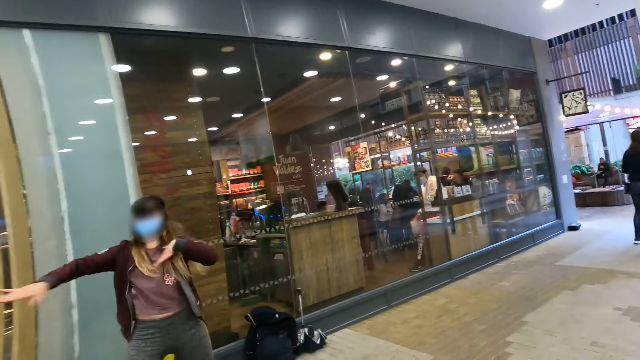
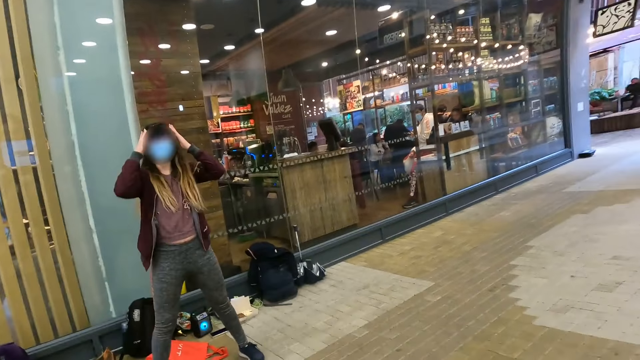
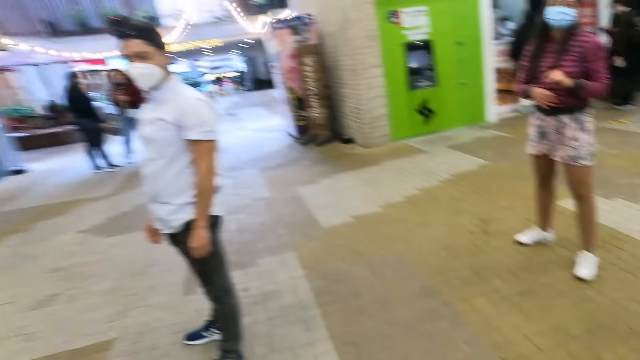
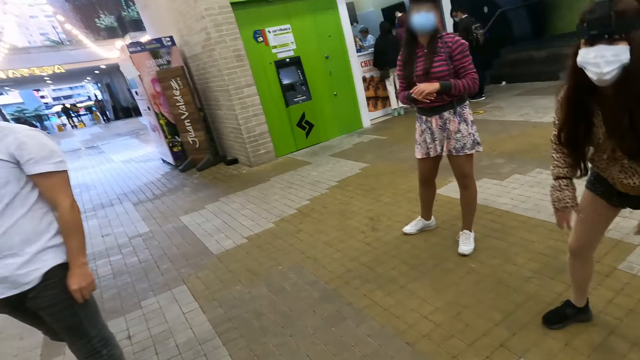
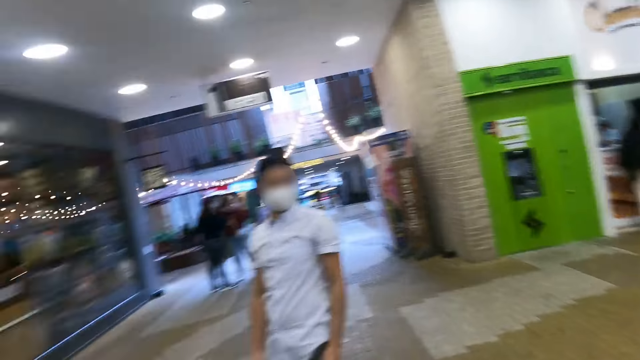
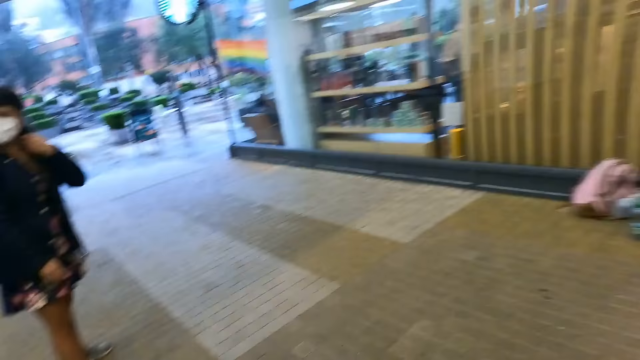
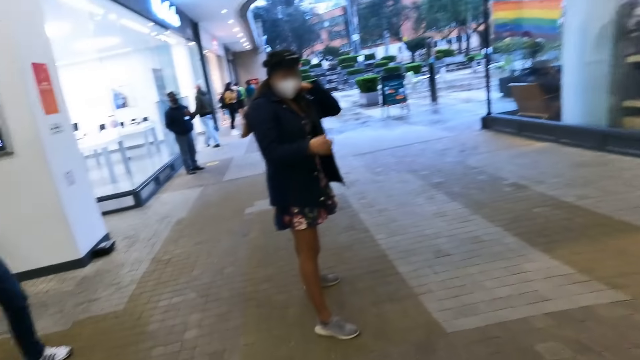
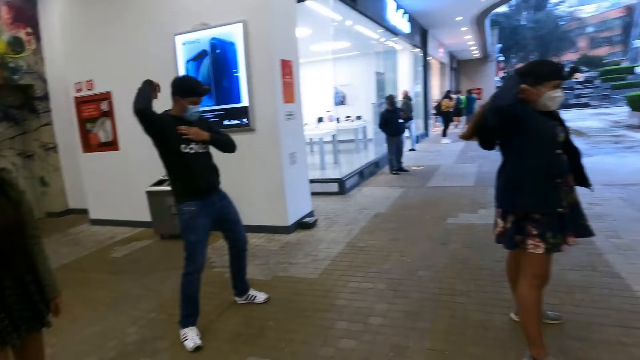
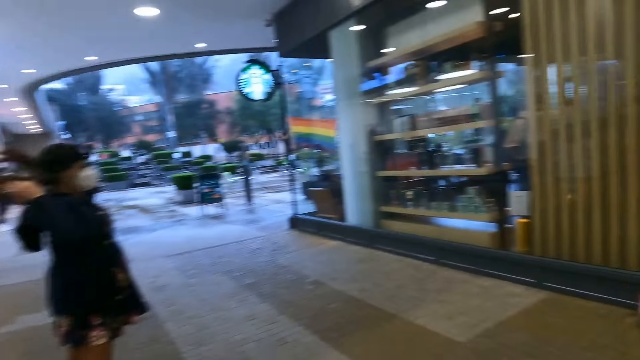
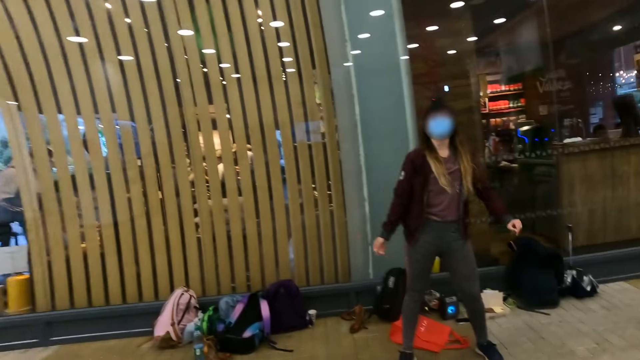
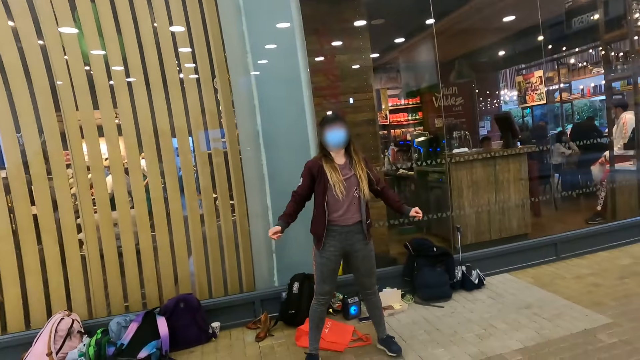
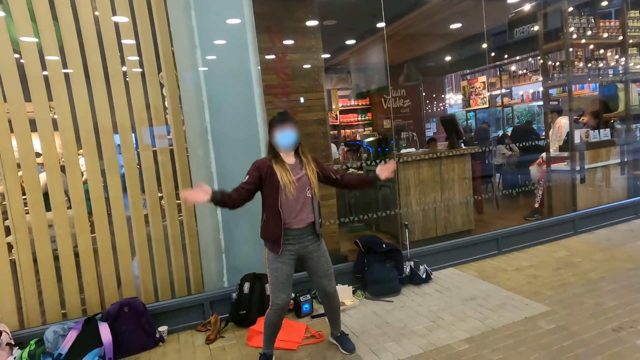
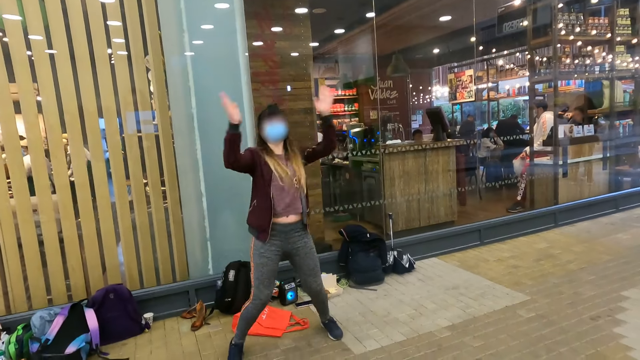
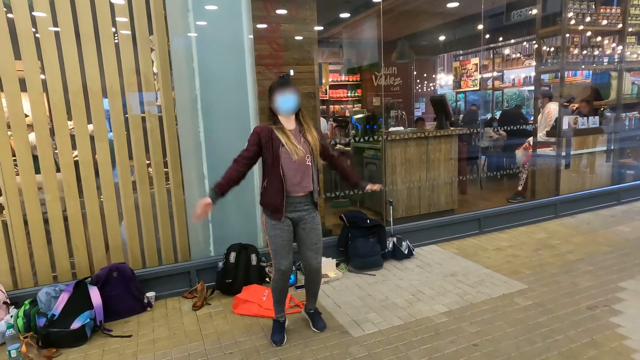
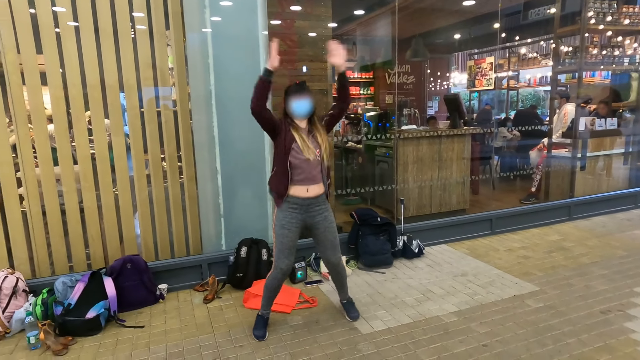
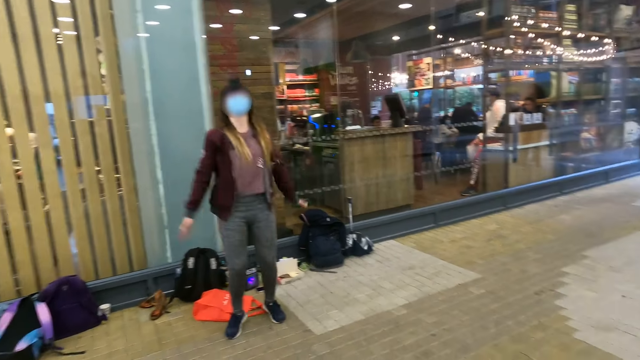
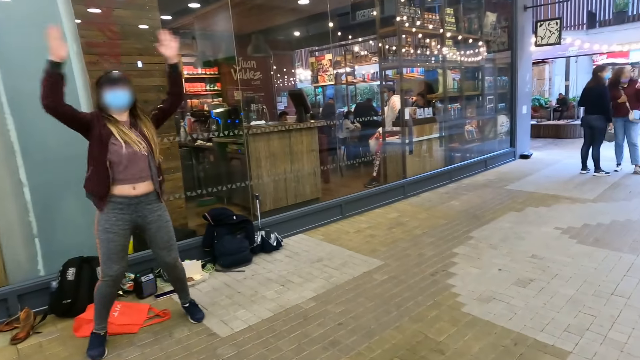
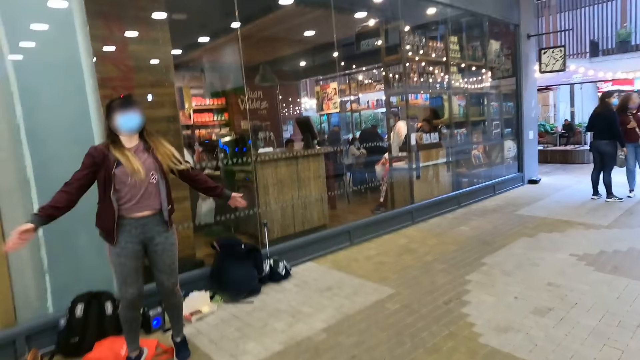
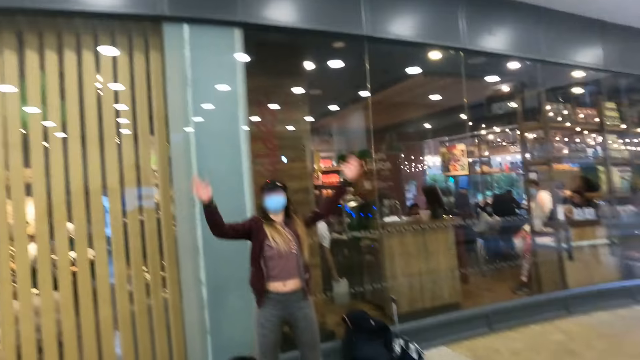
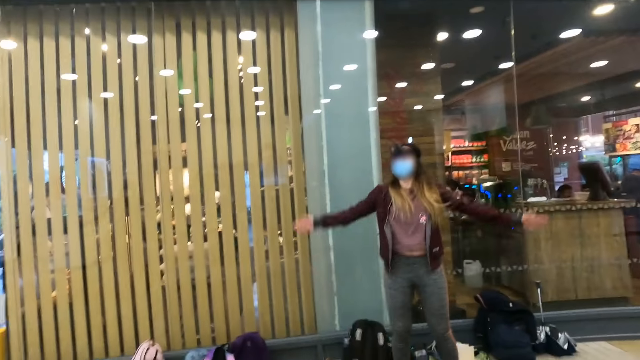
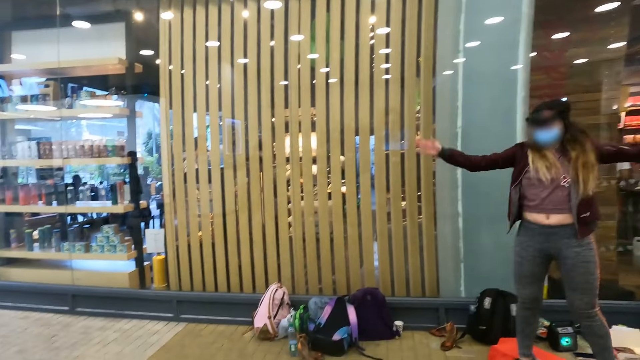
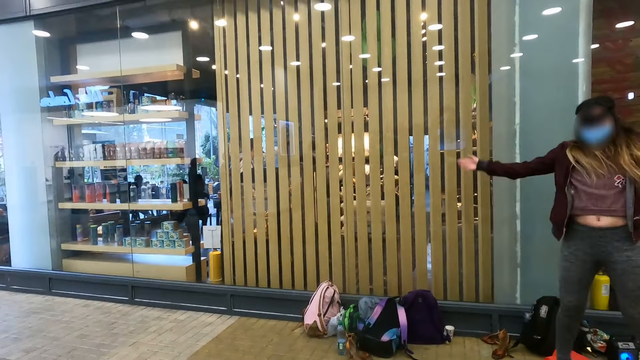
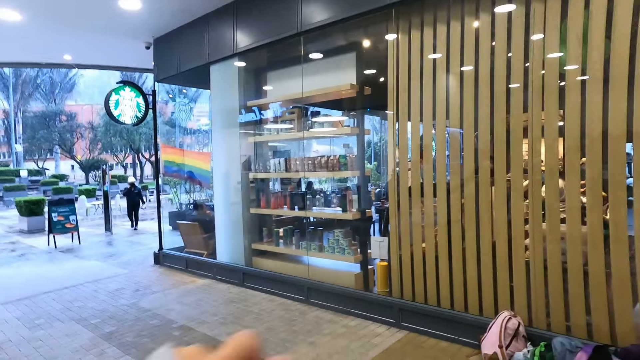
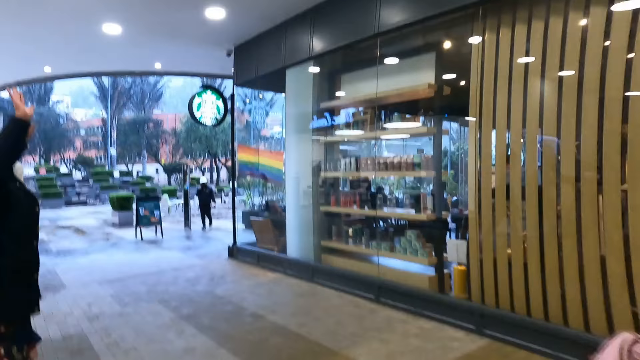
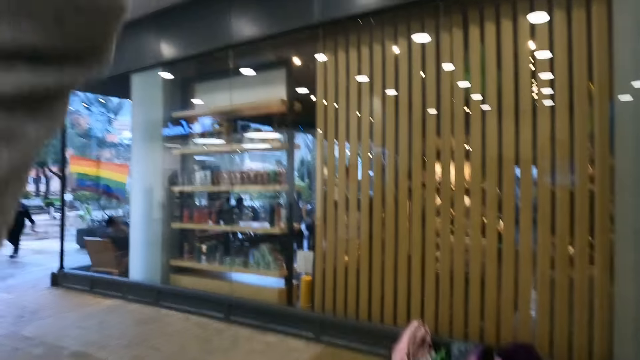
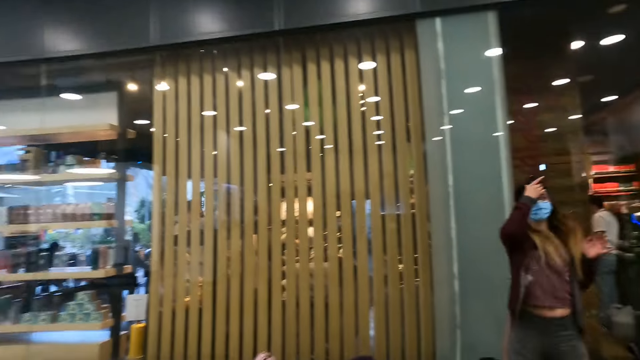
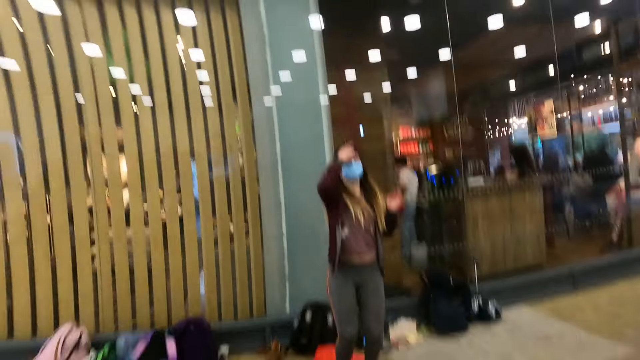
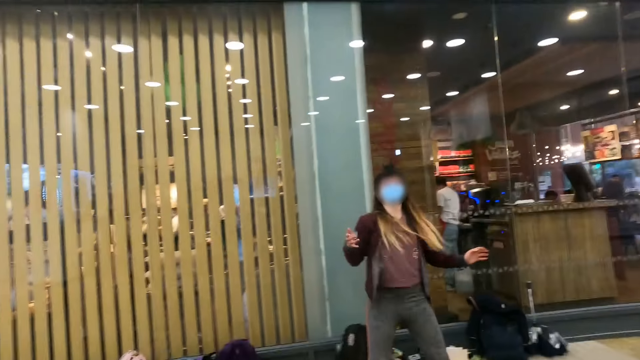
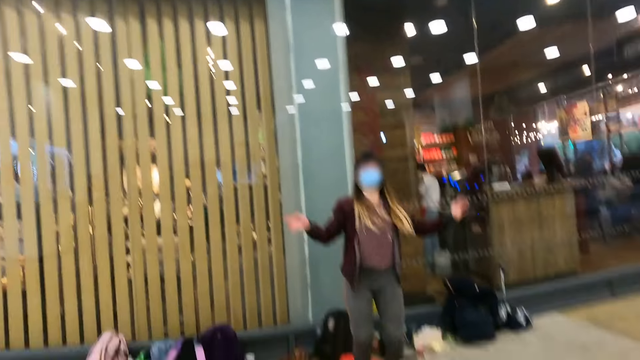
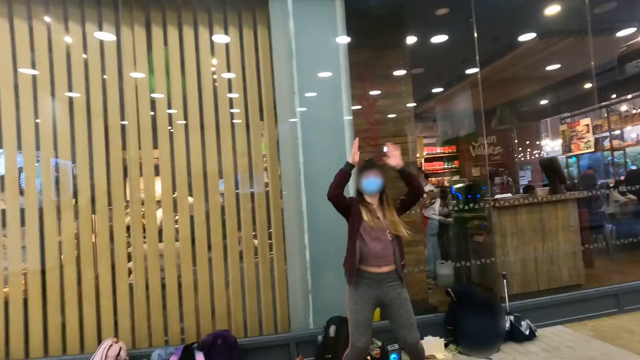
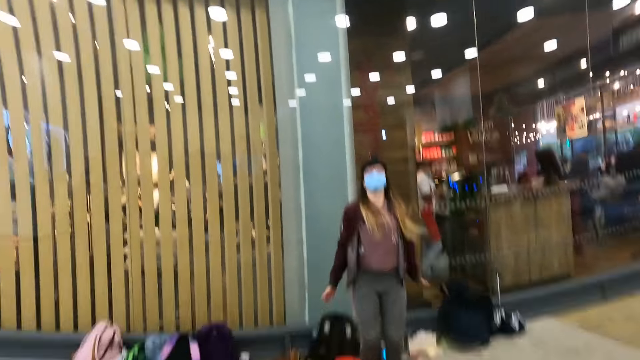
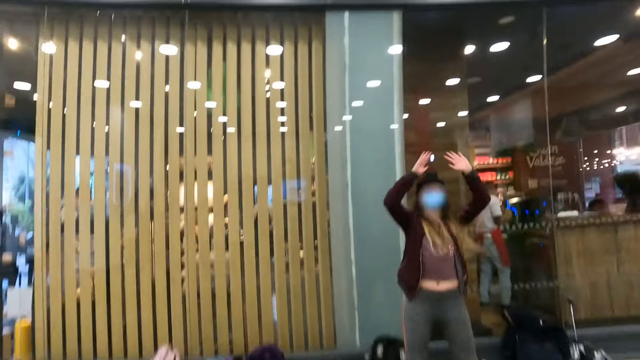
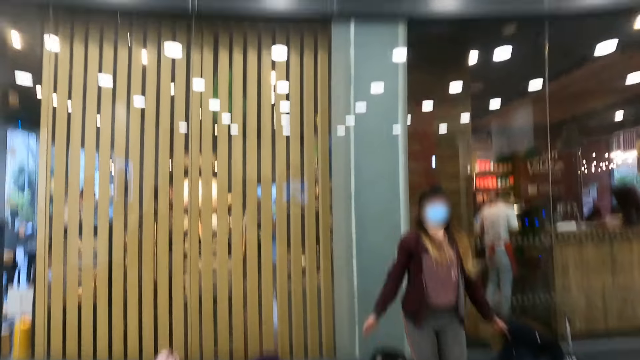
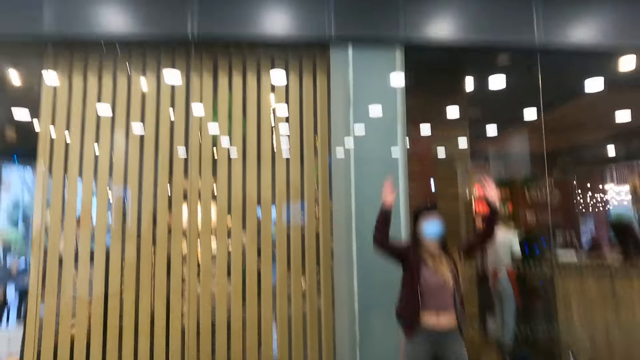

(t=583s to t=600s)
The camera wearer looks around. A person looks at the camera wearer. Another person jumps. Another person dances.

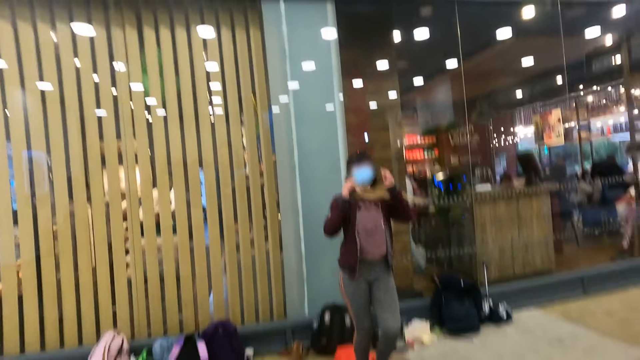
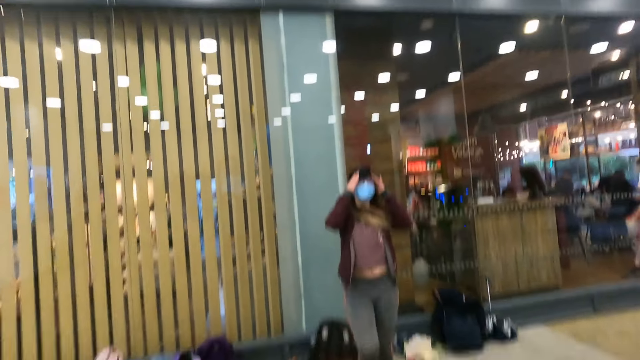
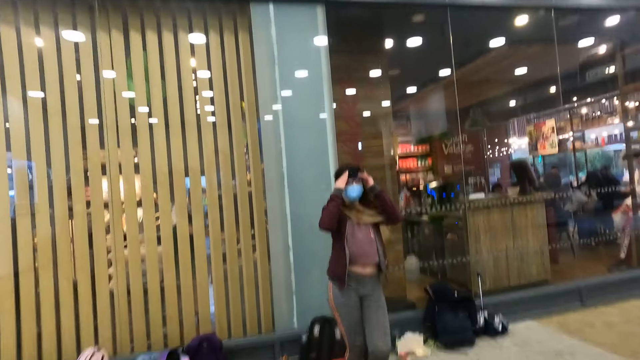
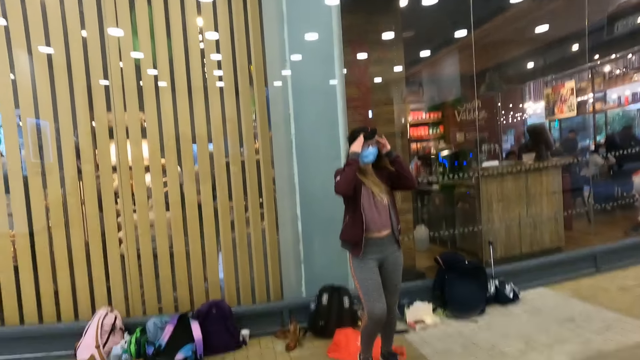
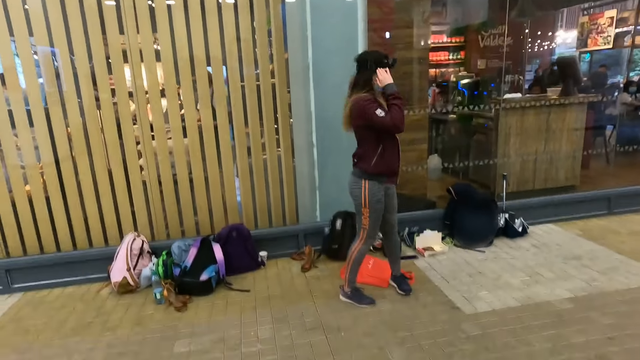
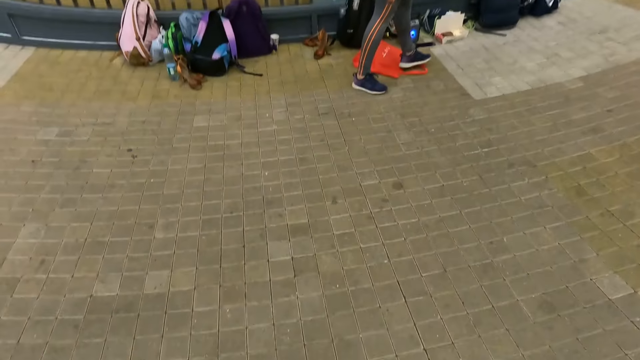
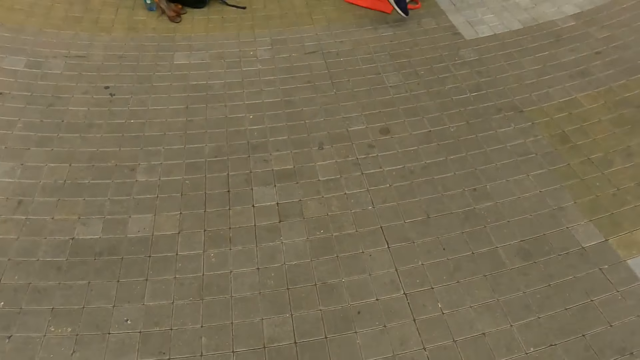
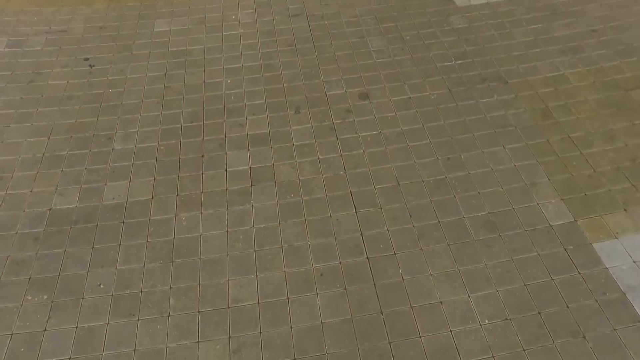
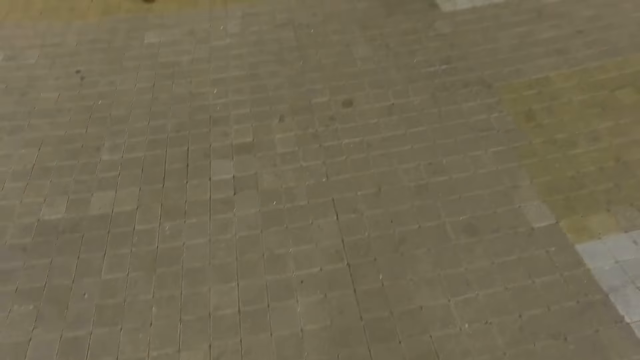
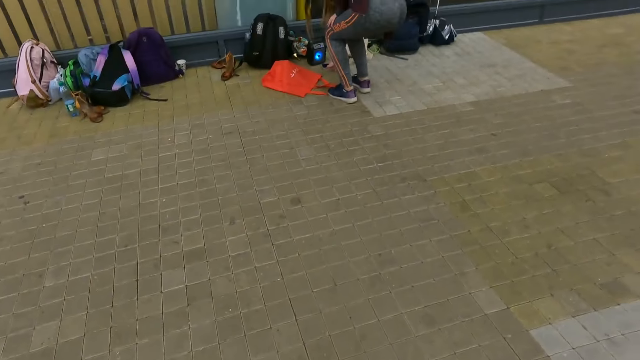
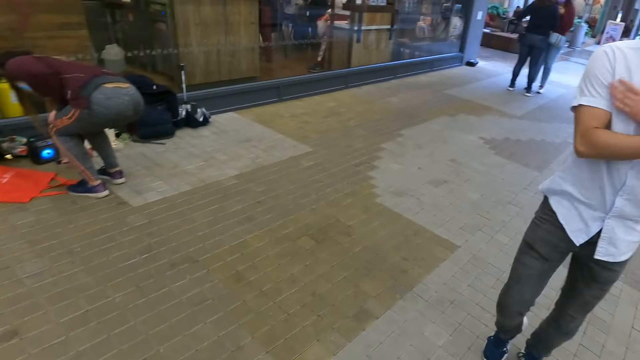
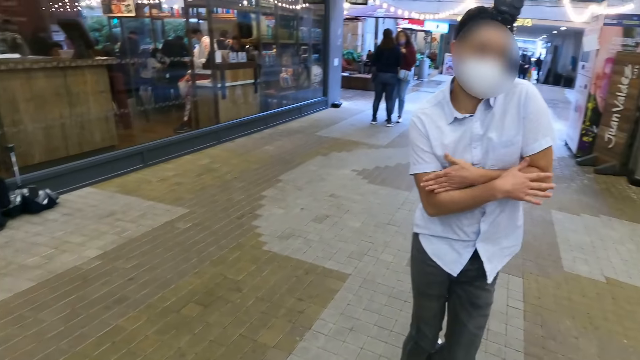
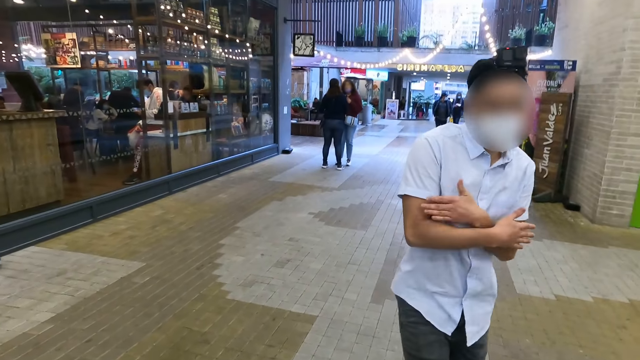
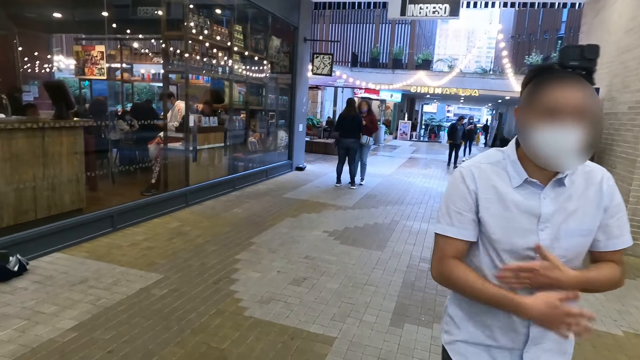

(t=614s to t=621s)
A person touches head. Another person dances.
